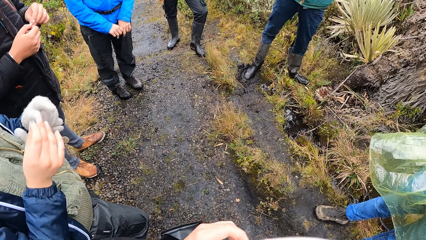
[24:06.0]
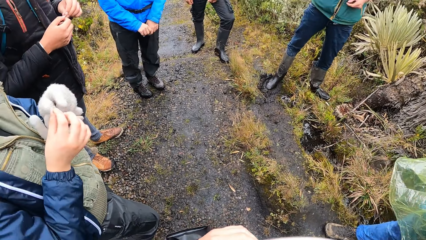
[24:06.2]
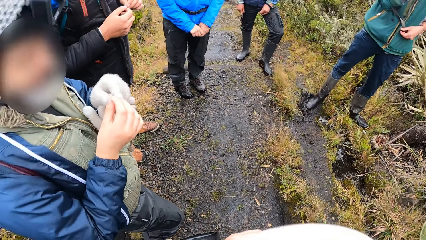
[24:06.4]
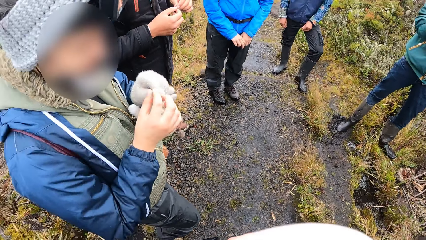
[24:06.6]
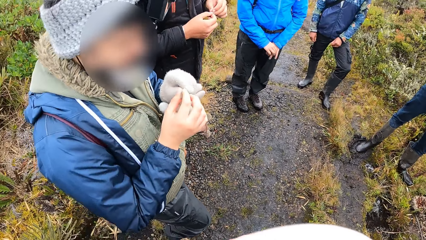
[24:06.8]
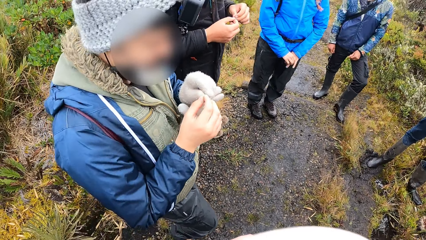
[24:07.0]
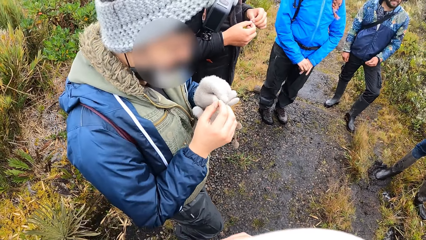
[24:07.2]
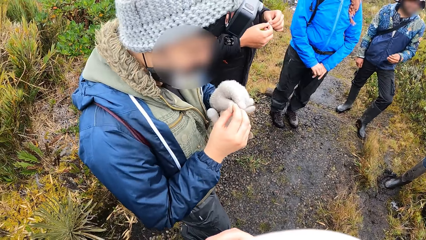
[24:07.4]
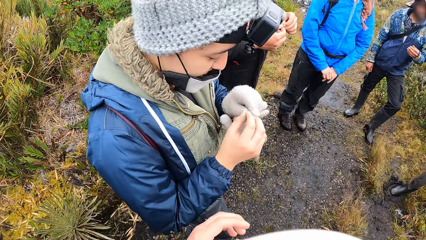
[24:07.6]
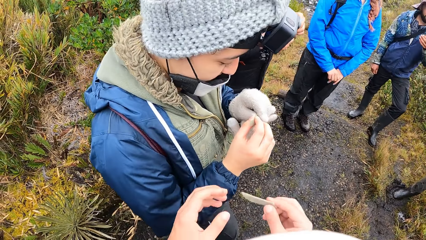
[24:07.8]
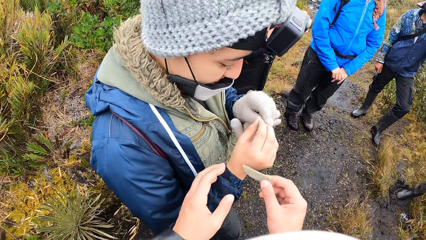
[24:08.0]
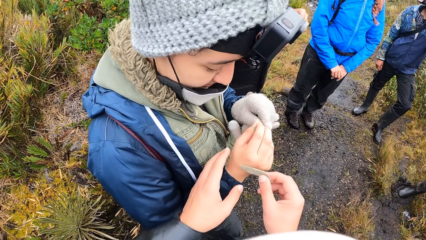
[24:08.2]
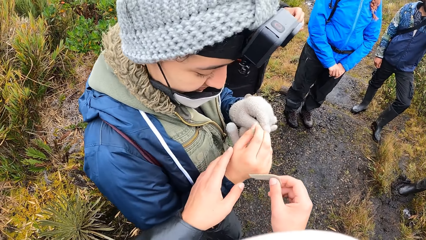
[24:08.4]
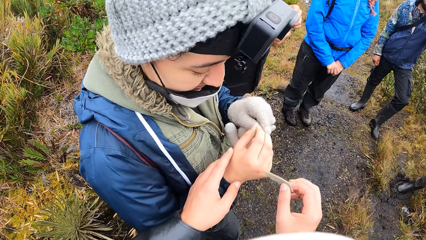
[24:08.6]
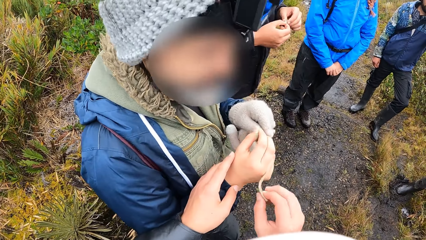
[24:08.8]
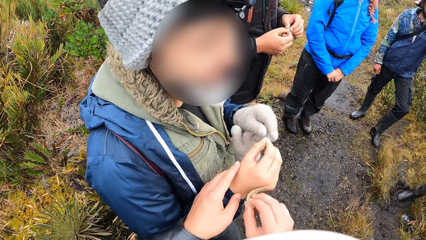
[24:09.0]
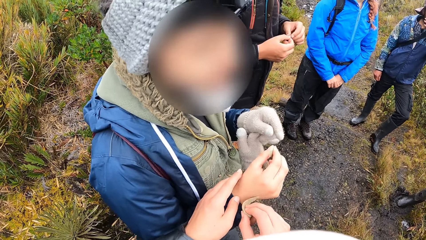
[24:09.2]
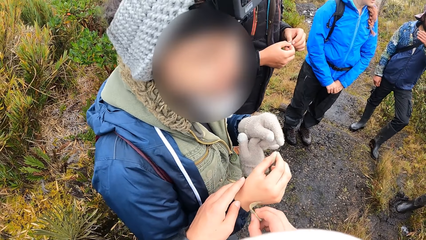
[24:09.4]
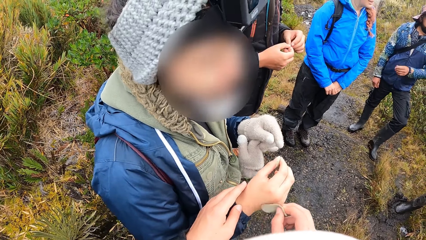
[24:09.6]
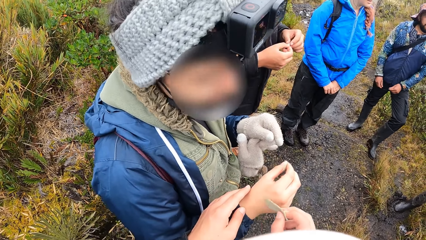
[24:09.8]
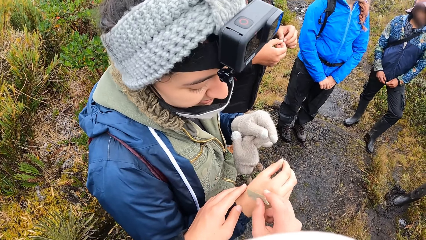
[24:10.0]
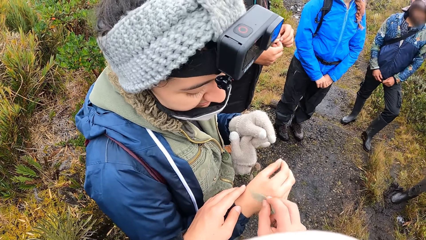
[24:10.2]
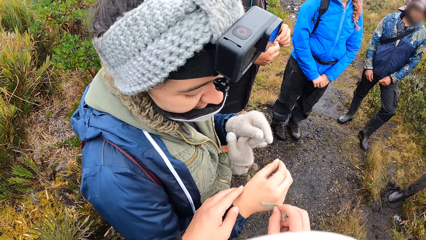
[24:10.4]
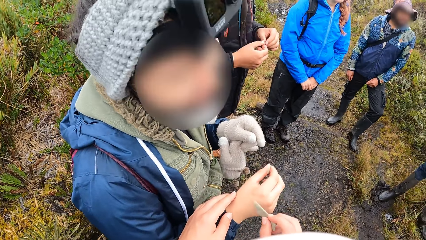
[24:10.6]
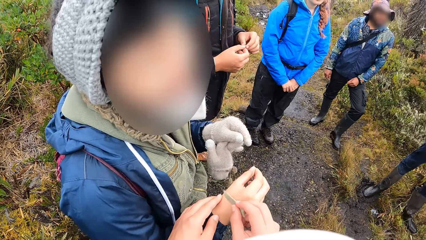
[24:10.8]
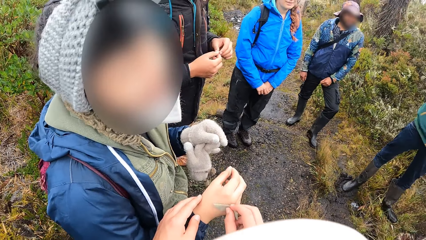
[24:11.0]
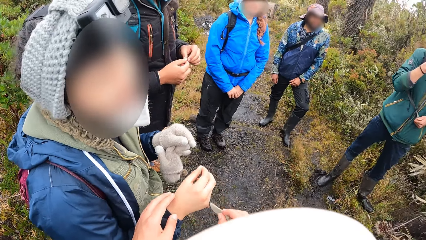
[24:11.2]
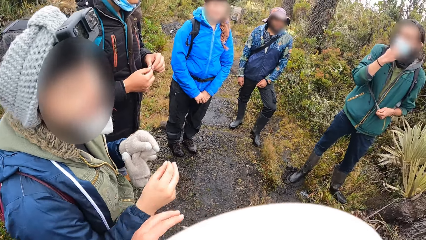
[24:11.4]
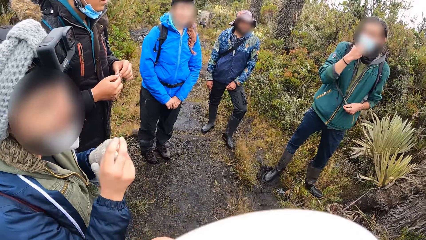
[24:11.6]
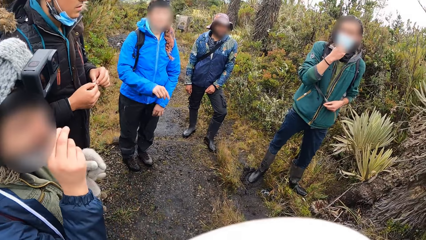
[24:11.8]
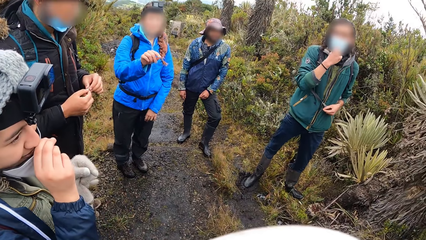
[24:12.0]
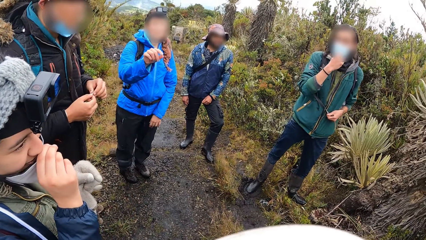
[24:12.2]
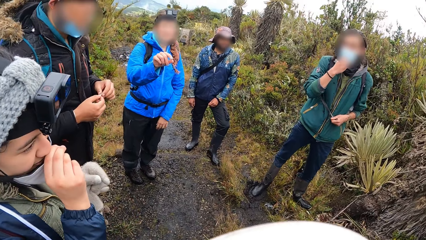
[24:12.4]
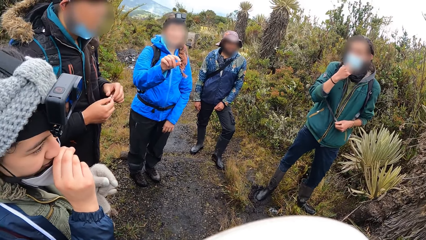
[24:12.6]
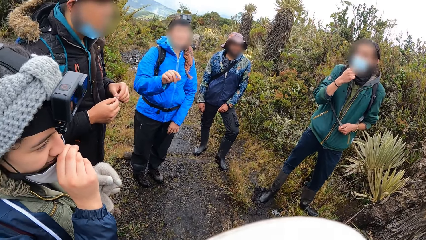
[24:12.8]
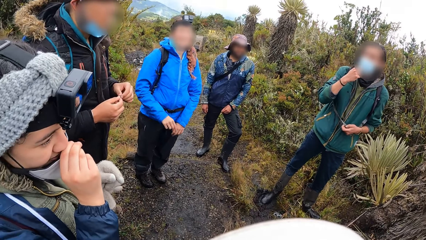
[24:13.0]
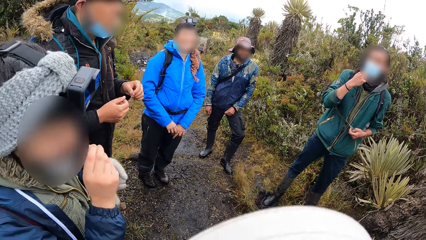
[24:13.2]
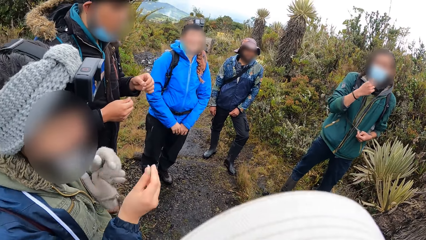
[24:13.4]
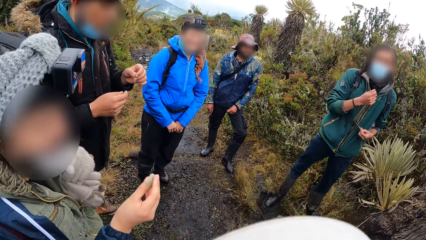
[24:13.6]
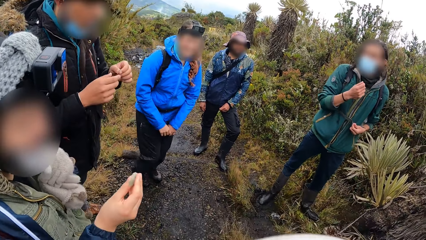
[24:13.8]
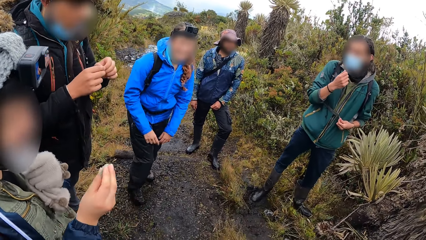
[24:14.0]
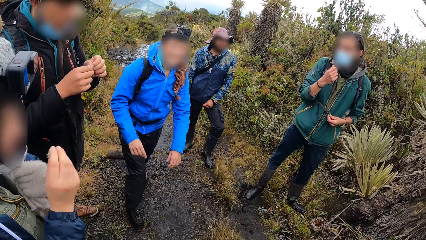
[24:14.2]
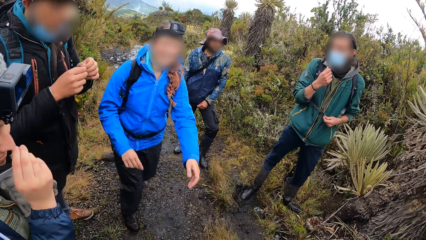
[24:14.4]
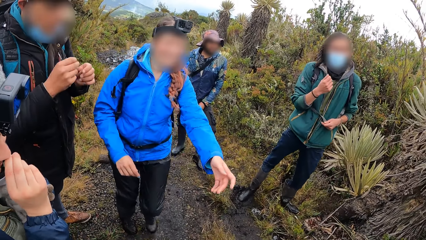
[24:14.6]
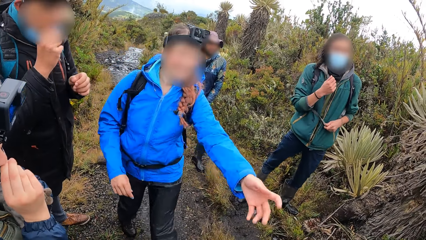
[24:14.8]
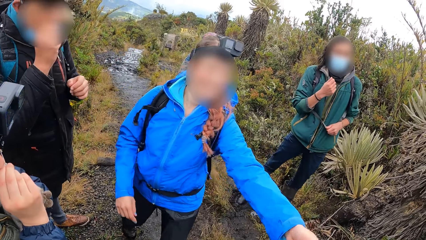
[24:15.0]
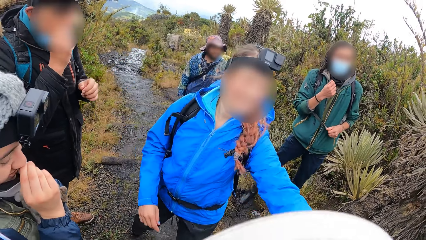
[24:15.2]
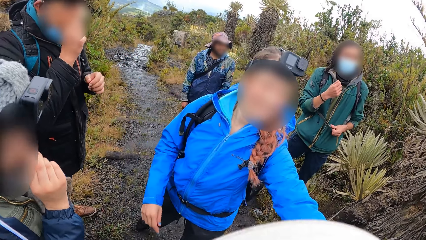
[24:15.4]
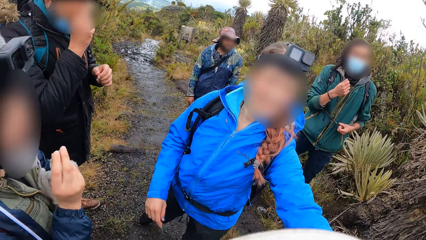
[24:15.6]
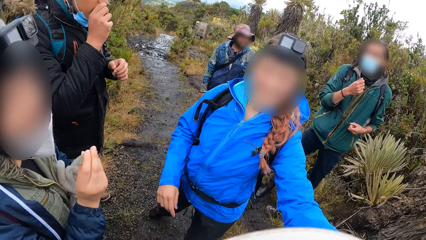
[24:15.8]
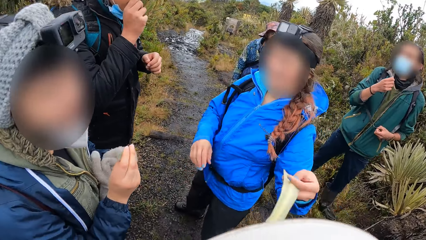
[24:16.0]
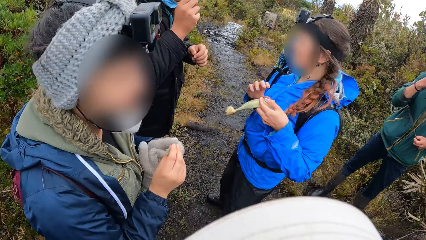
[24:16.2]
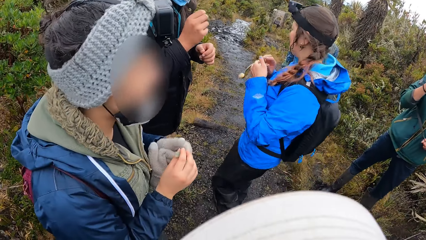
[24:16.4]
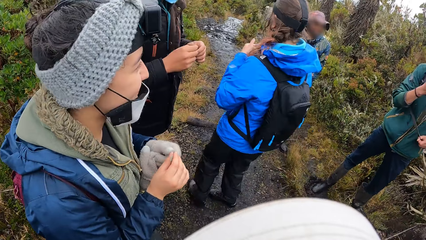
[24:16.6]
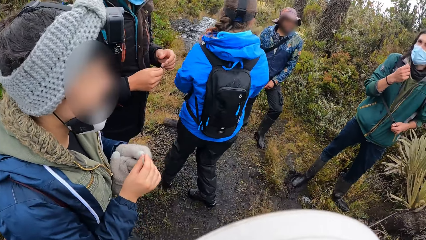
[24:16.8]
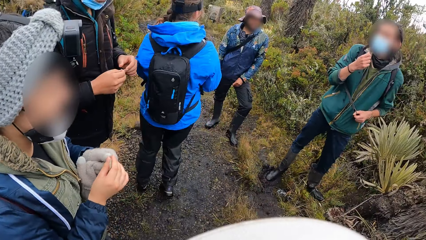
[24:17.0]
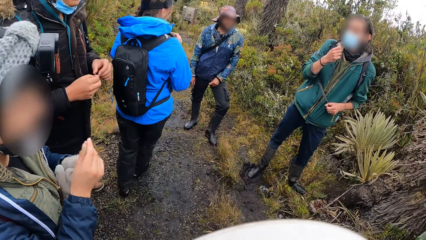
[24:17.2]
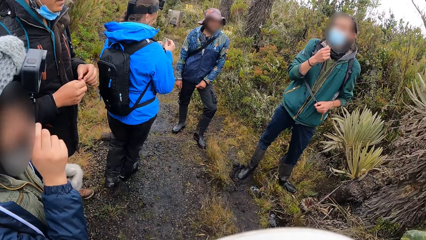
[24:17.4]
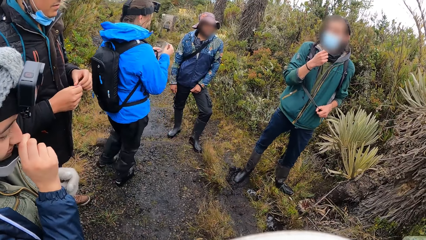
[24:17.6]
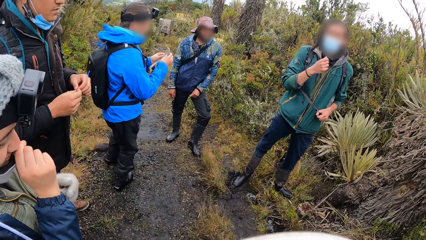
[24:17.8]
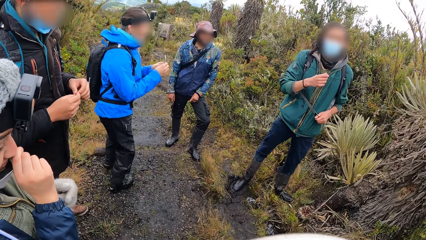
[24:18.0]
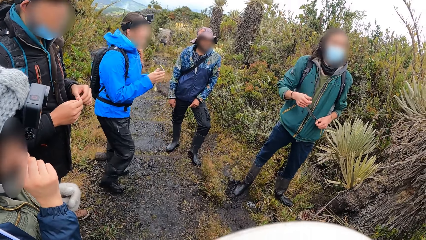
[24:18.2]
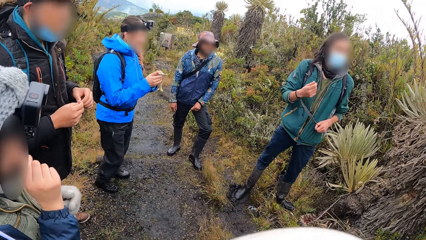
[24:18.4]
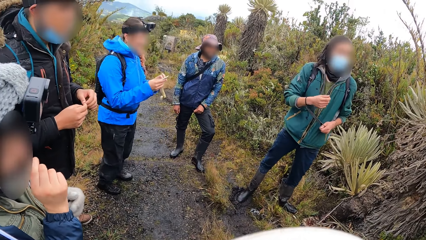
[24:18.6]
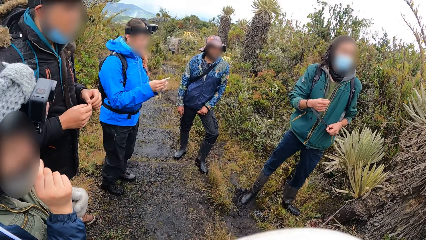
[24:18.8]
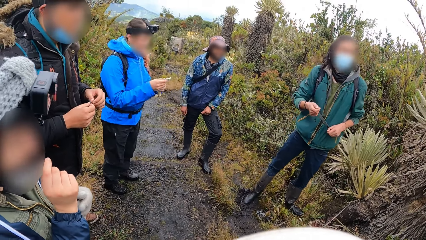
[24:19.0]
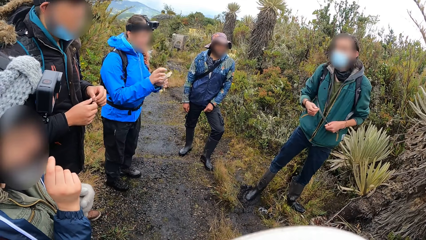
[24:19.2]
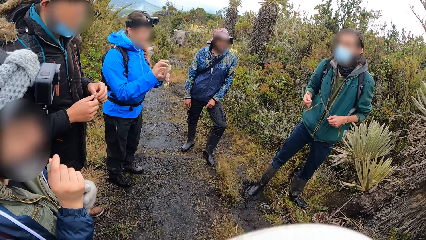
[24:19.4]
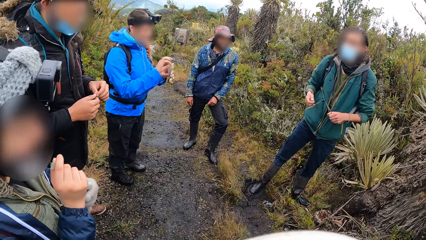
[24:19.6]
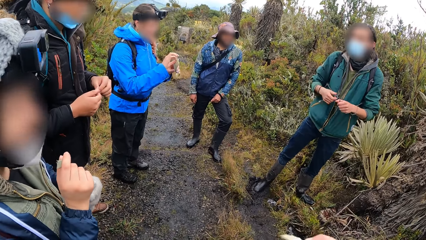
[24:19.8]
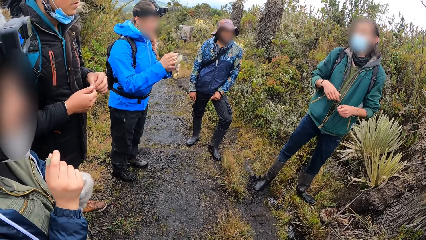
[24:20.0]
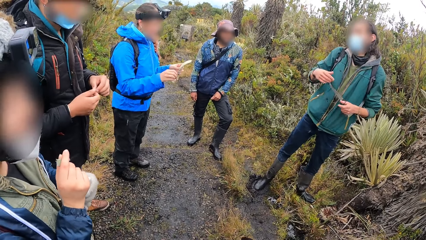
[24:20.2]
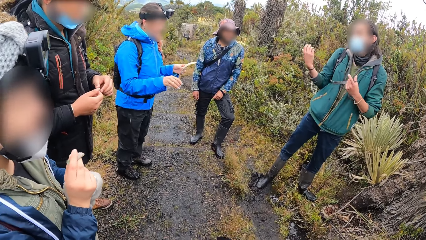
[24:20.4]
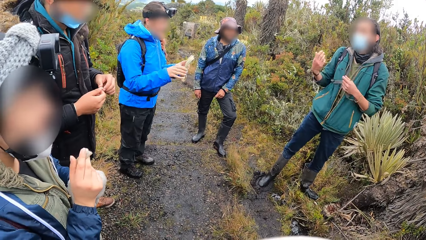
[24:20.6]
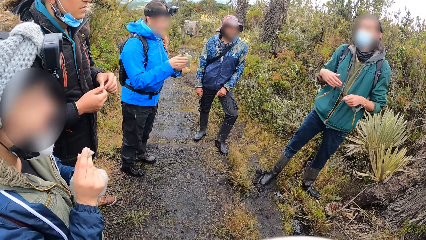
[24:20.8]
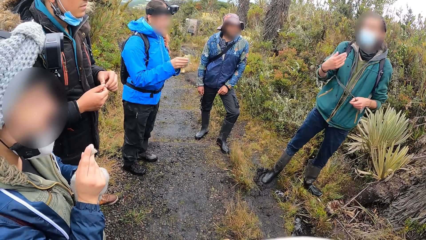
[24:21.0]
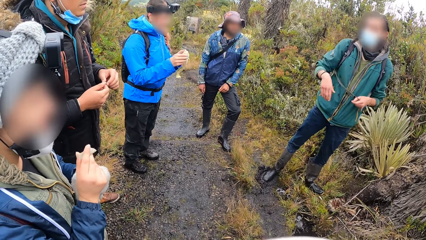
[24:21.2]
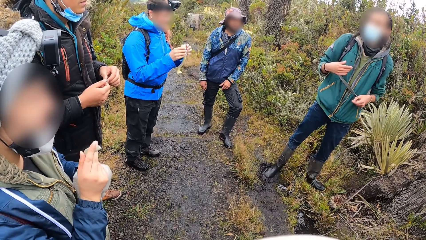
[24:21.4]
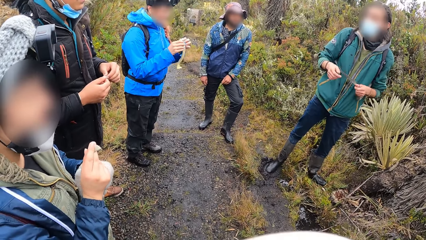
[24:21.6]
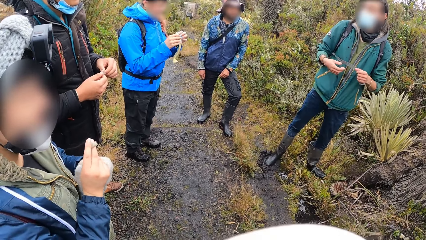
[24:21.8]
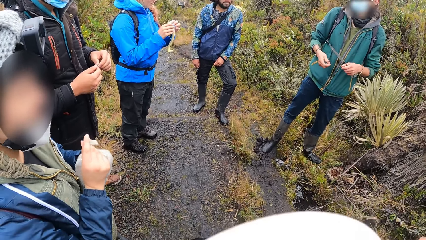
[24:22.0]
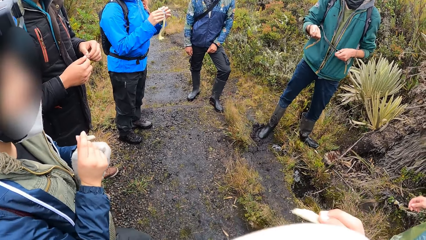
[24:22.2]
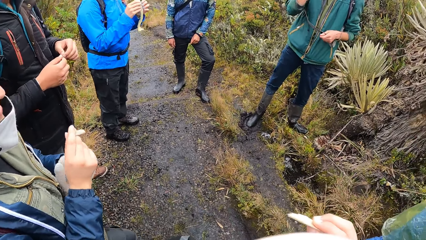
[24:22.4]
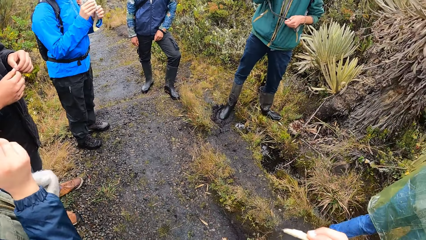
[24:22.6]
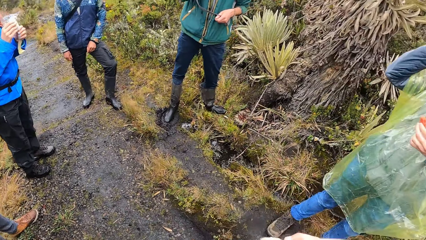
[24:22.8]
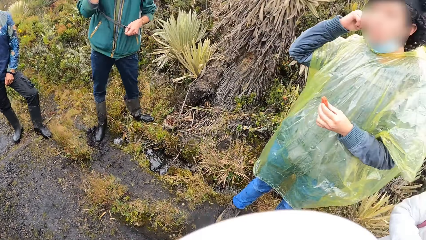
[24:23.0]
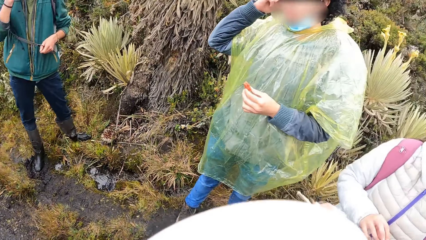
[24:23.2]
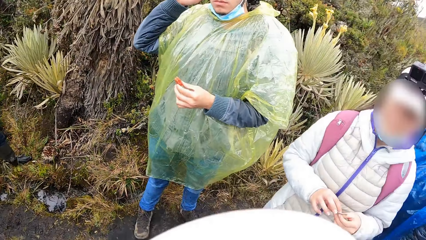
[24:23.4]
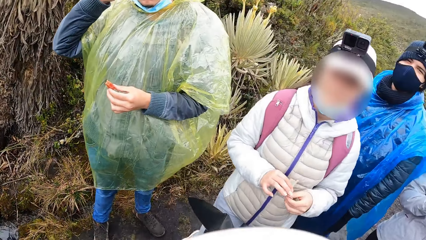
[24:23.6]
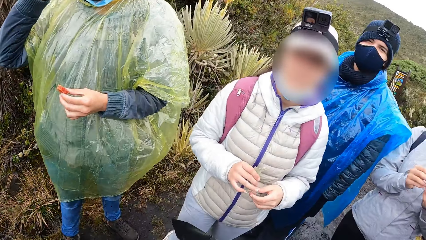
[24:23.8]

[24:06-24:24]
The camera wearer brushes a leaf on the forearm of a woman. They move hands. A person moves hands, walks around, and touches something. Another person moves hands.
